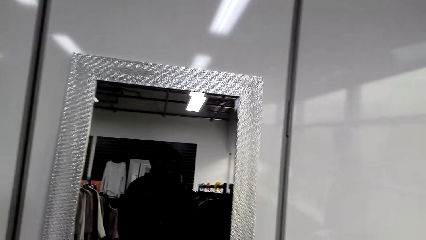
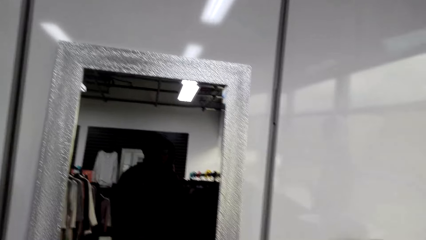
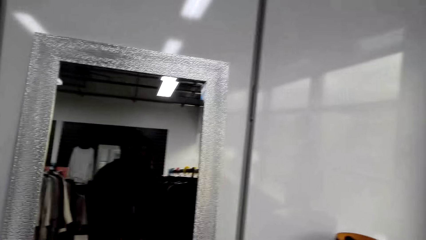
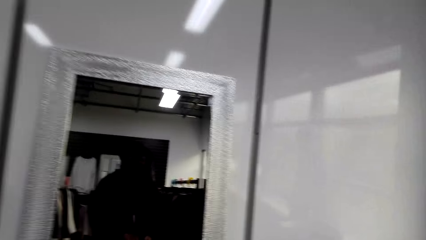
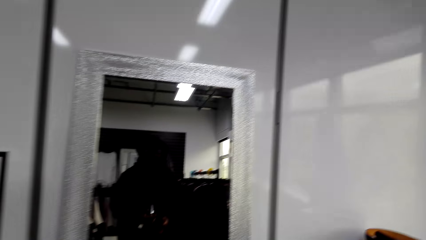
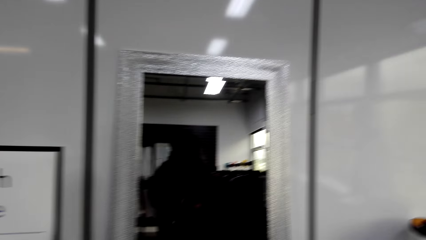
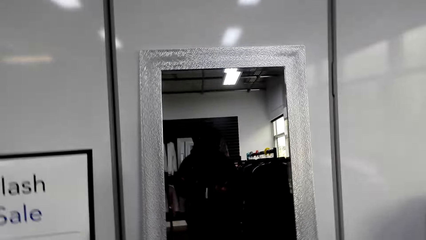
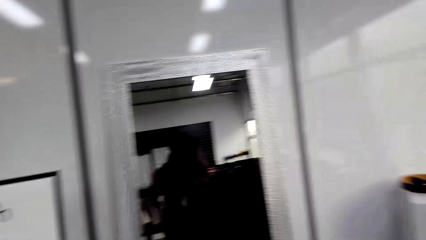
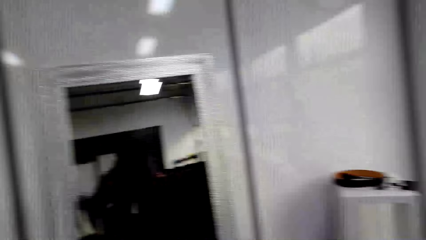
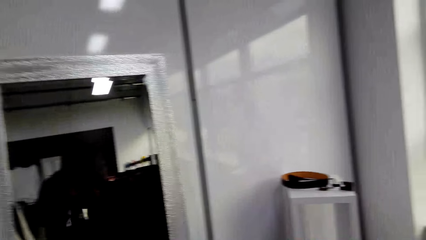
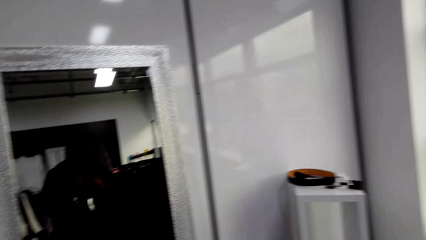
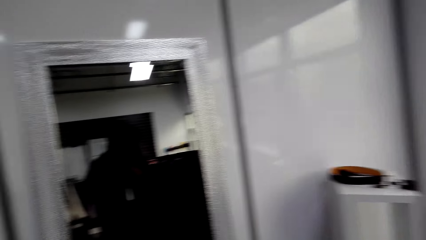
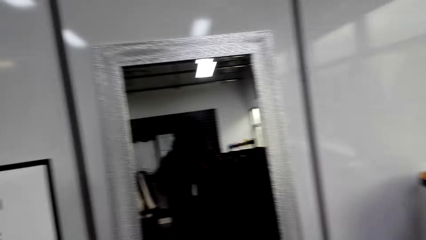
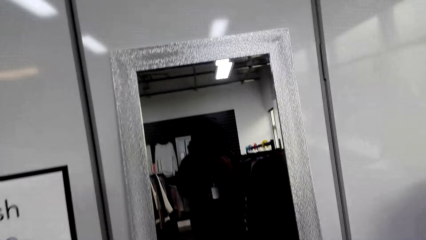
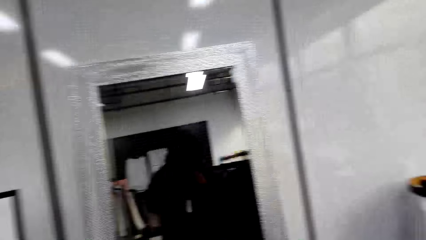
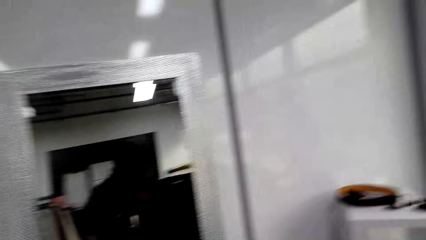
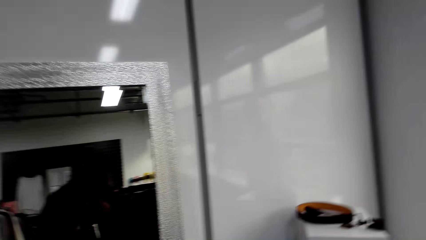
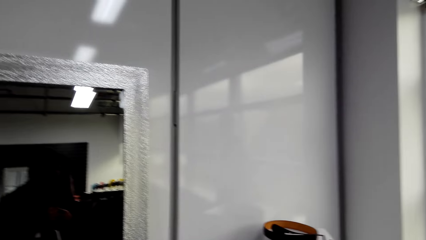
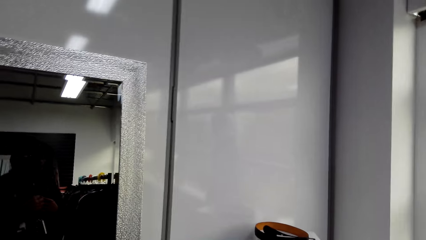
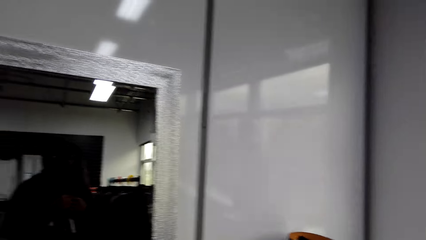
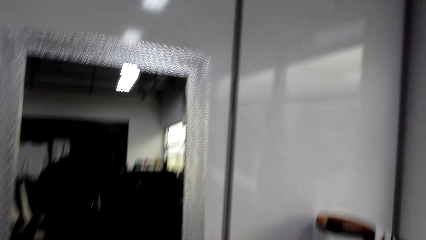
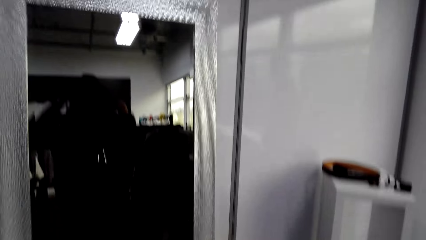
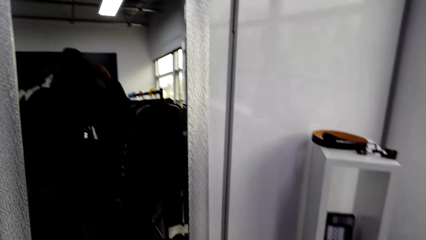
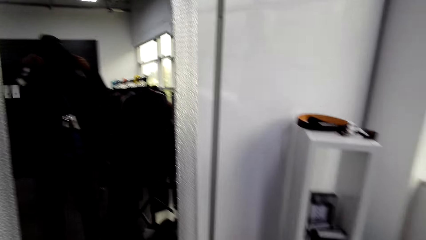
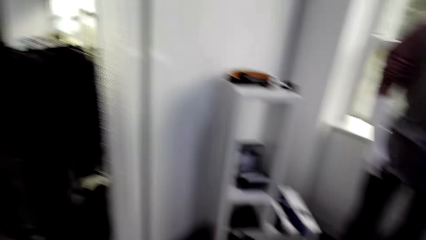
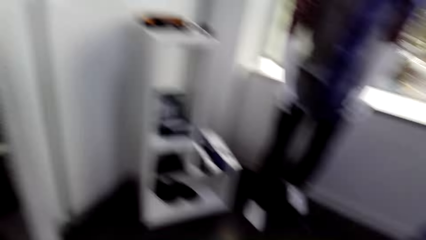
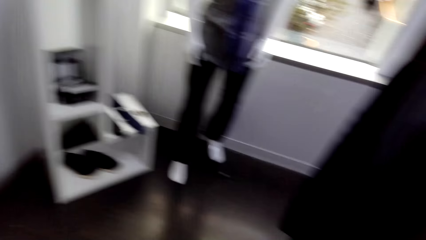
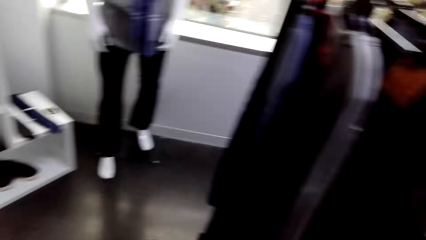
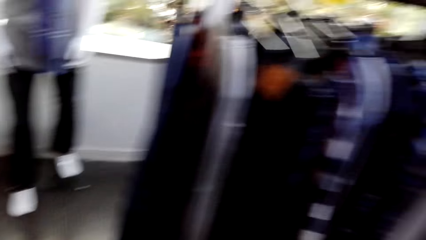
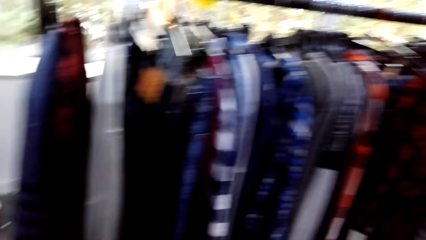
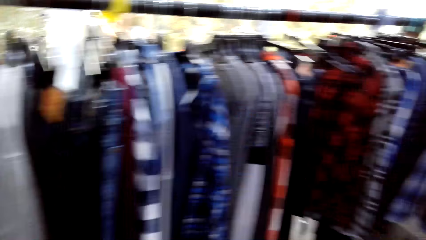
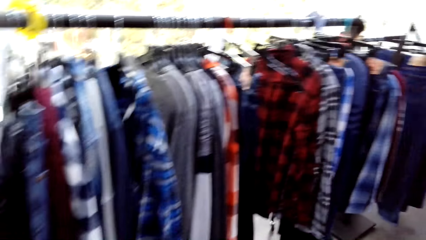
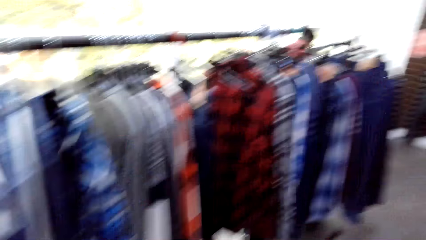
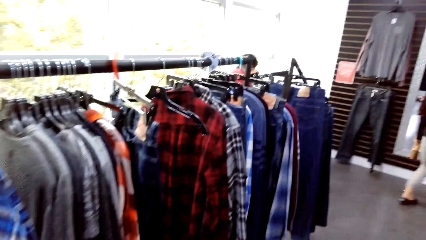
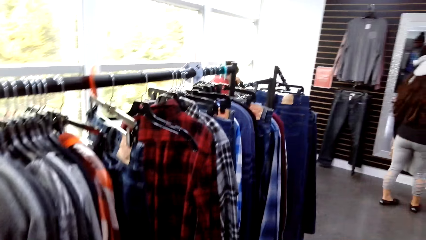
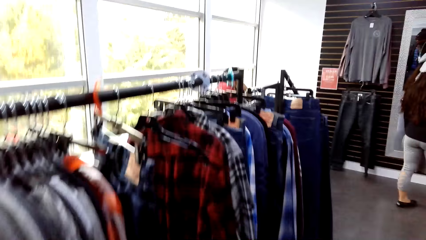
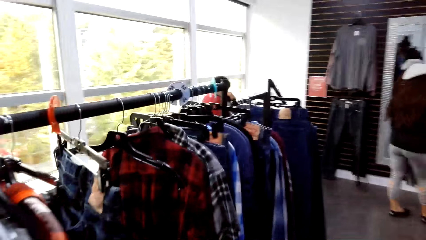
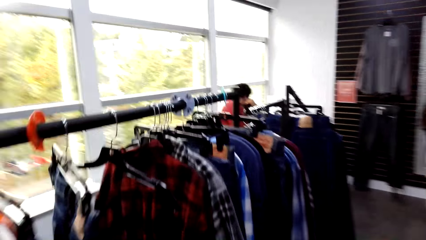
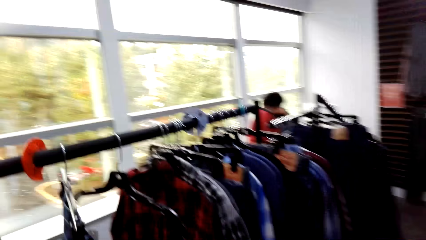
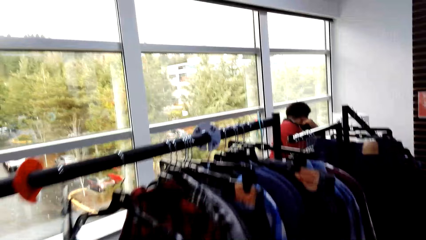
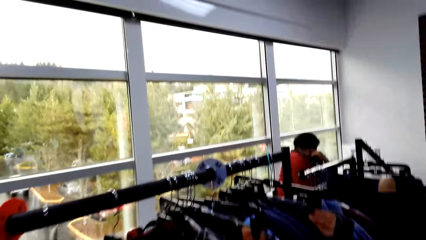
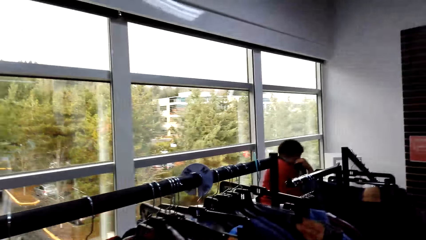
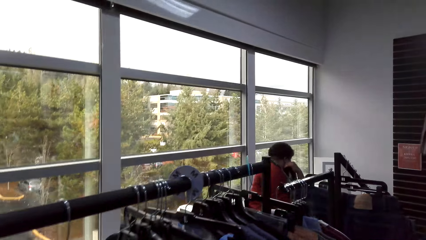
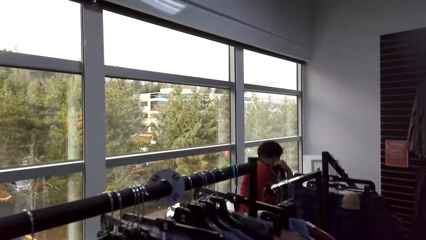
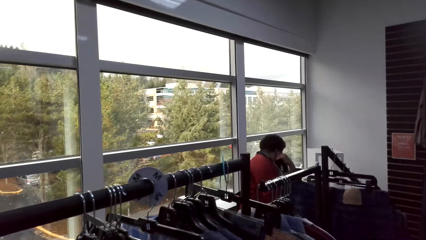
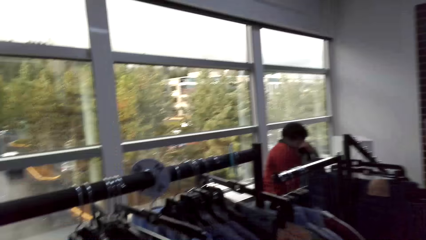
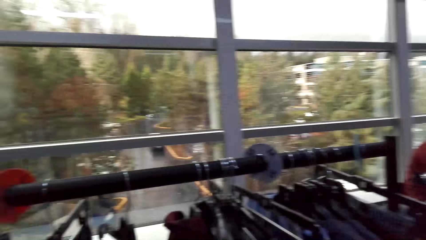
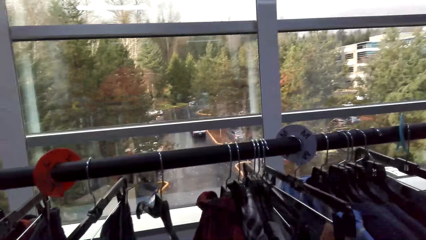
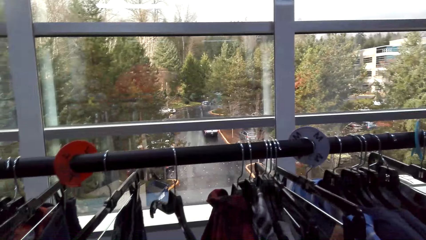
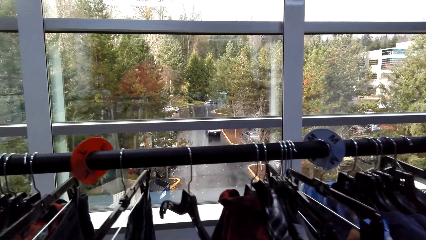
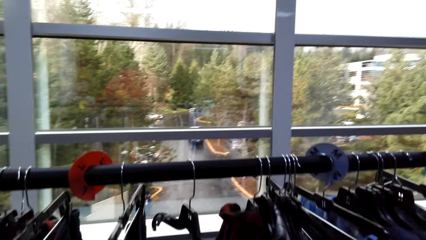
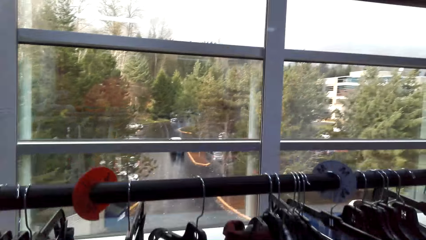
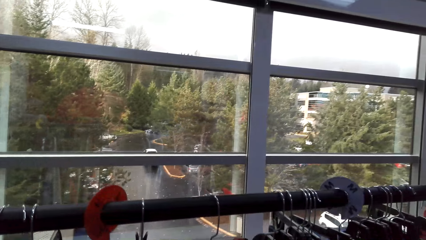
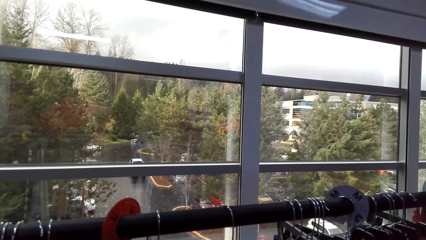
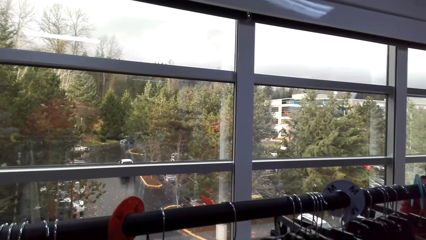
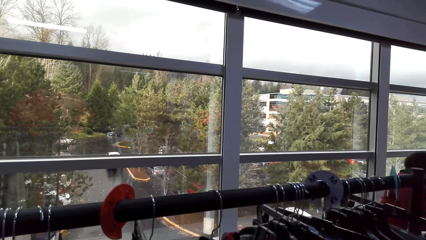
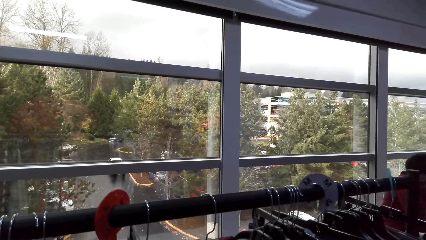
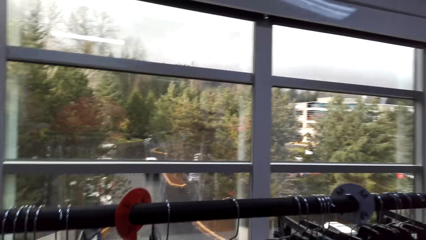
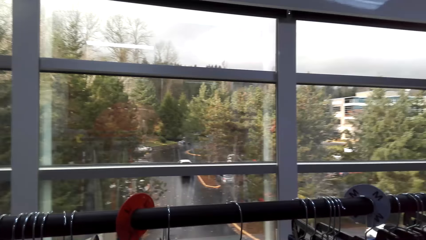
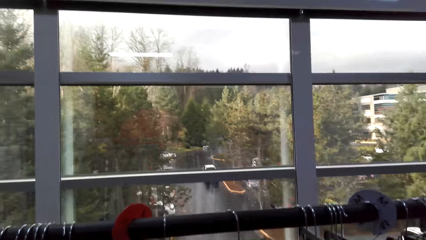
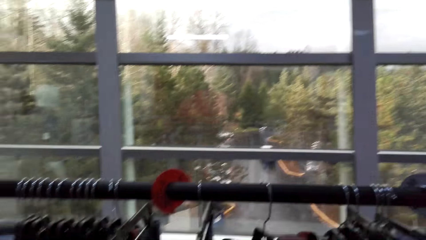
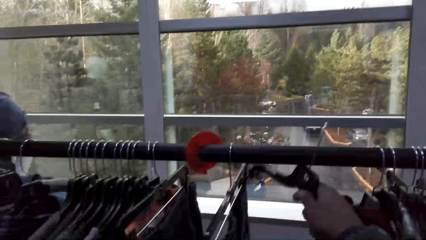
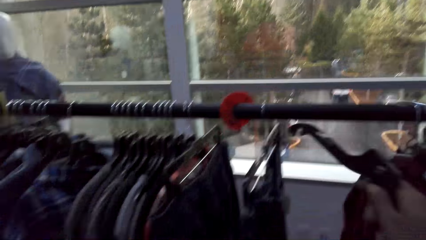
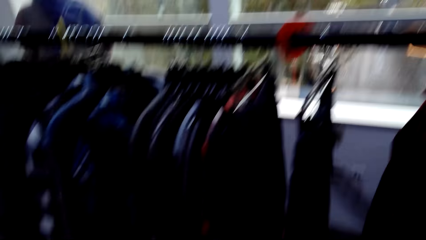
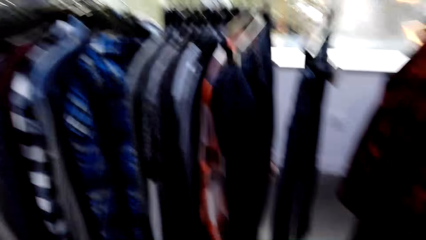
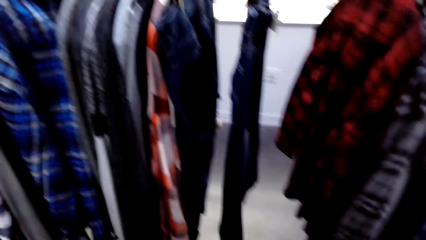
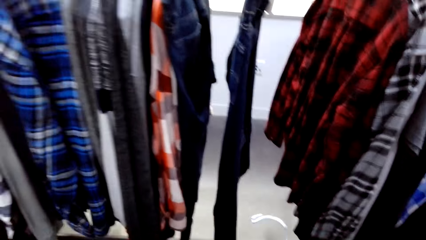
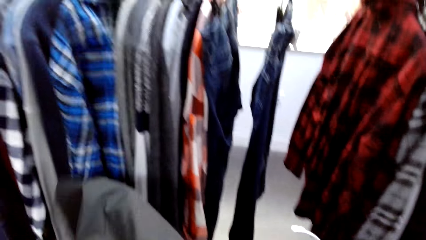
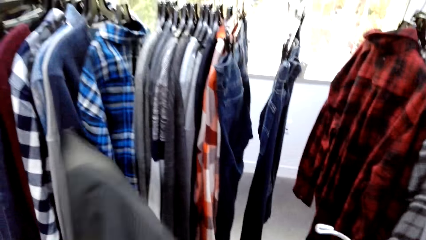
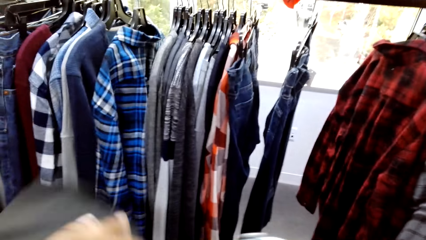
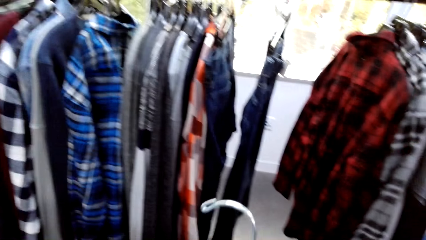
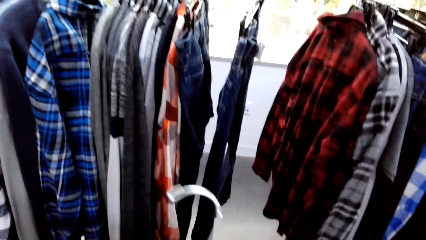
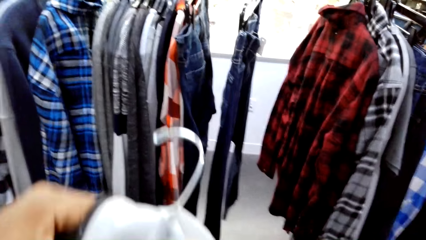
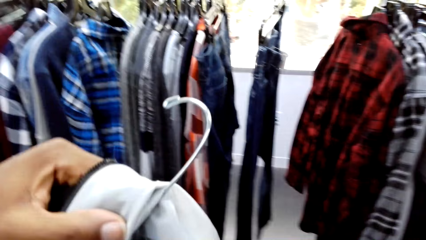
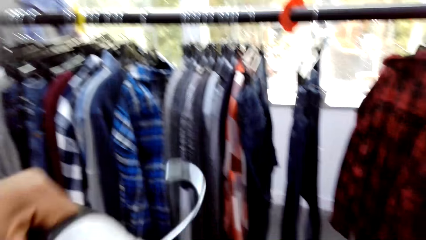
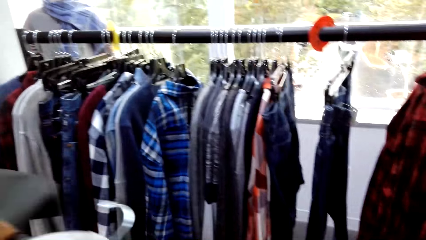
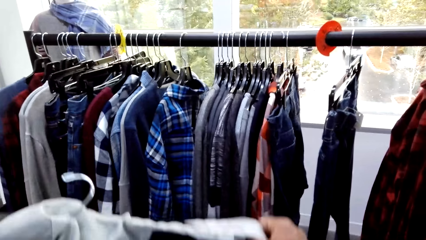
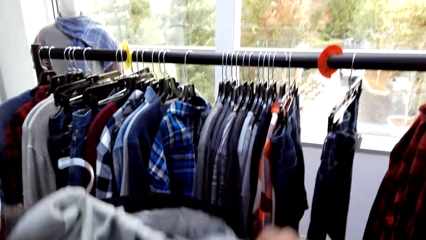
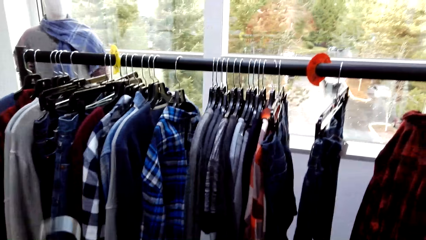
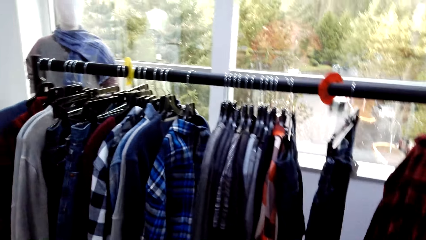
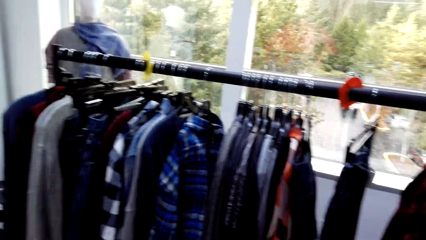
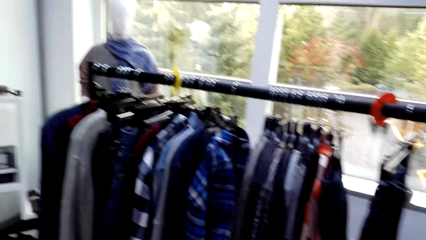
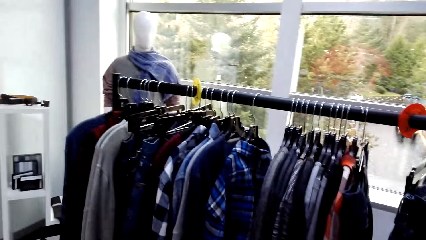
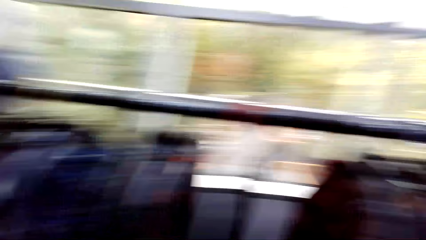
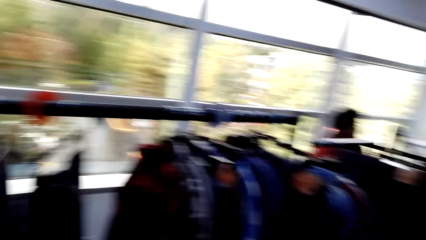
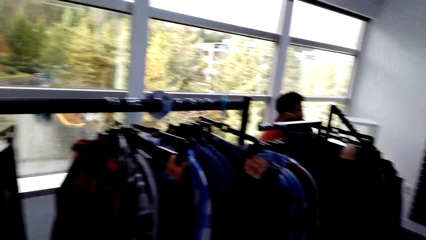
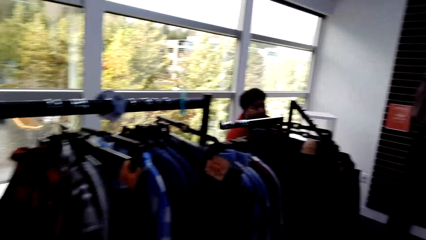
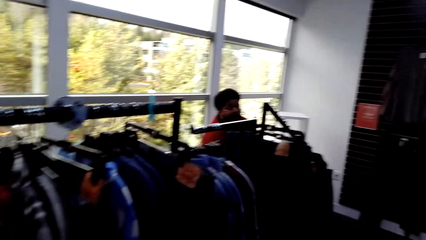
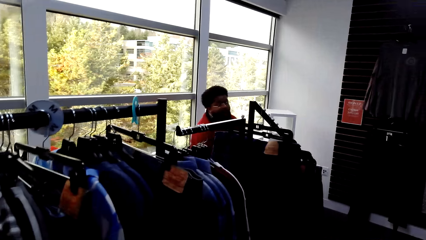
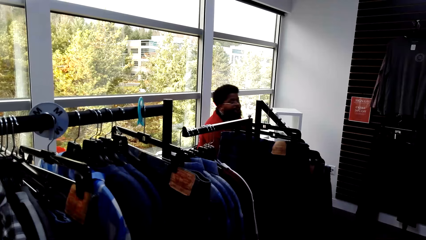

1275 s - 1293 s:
The camera wearer looks around, walks around the store, and stares at clothes. They pick up a hanger and put a cloth on the hanger. They stare at clothes.
